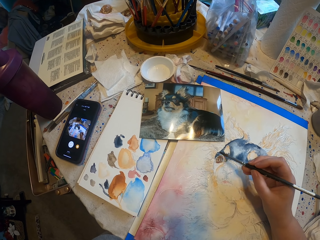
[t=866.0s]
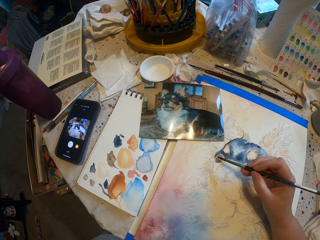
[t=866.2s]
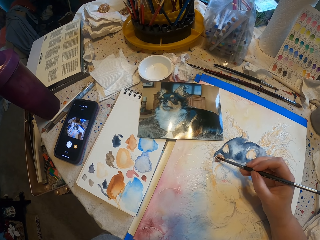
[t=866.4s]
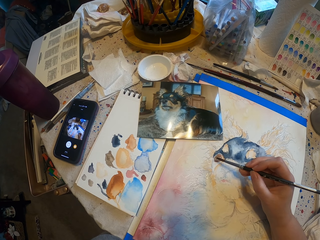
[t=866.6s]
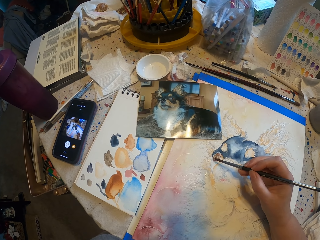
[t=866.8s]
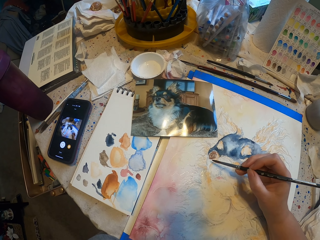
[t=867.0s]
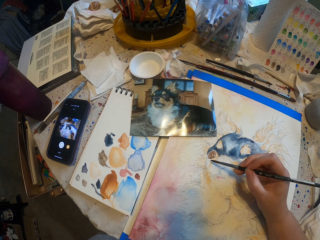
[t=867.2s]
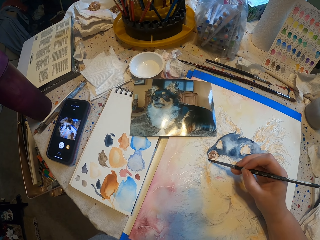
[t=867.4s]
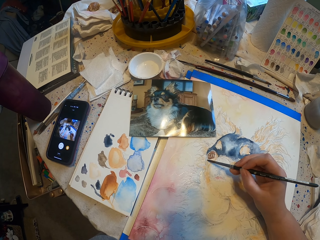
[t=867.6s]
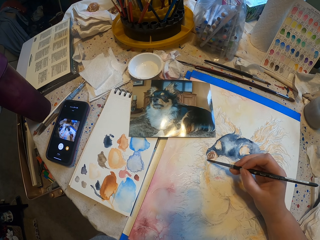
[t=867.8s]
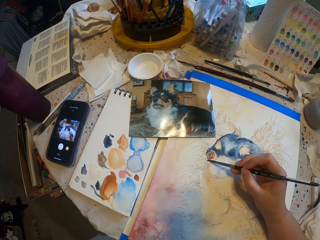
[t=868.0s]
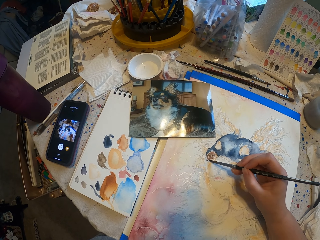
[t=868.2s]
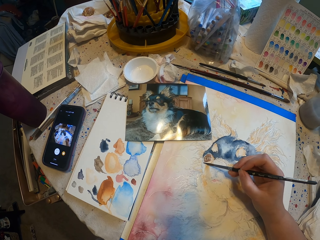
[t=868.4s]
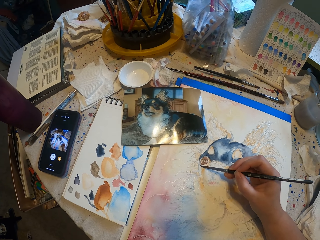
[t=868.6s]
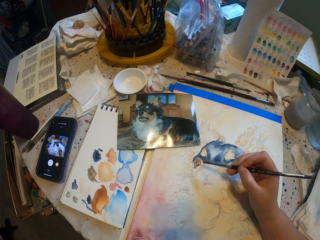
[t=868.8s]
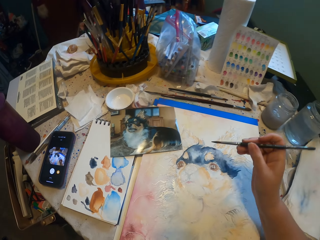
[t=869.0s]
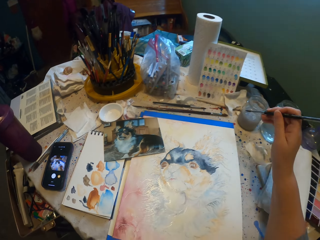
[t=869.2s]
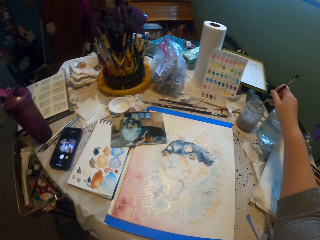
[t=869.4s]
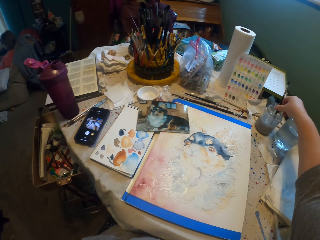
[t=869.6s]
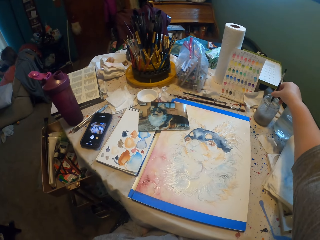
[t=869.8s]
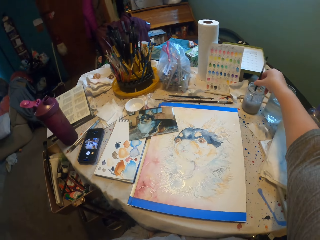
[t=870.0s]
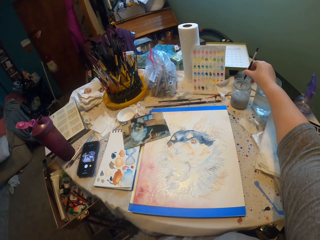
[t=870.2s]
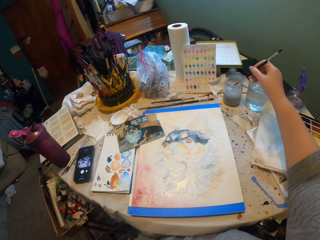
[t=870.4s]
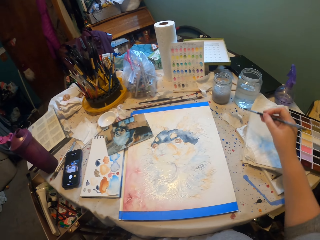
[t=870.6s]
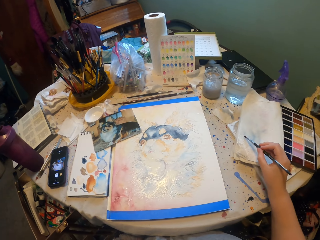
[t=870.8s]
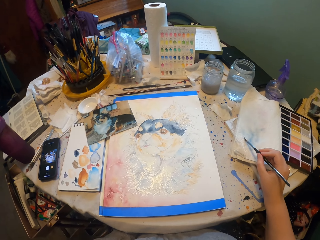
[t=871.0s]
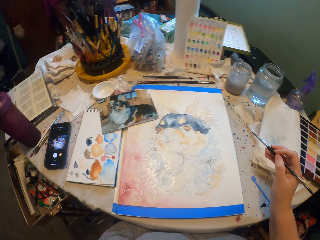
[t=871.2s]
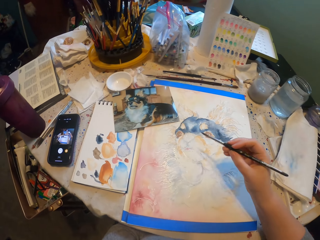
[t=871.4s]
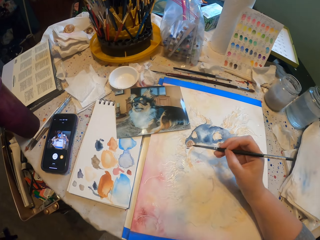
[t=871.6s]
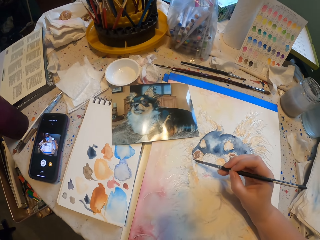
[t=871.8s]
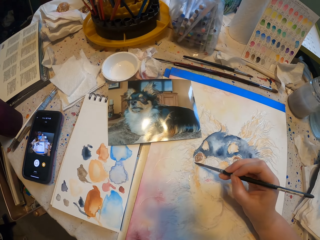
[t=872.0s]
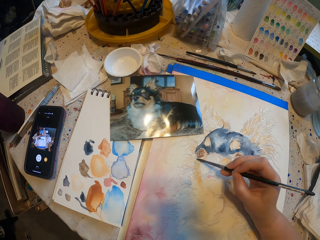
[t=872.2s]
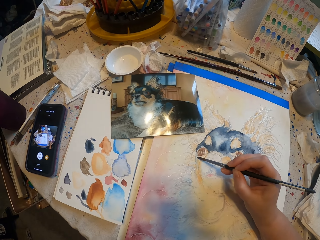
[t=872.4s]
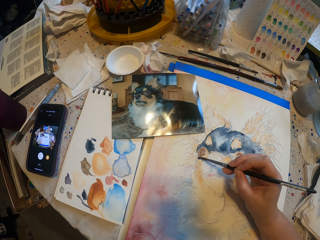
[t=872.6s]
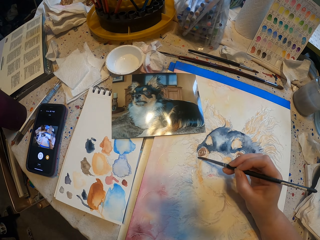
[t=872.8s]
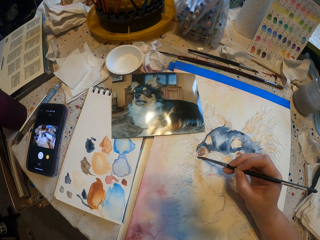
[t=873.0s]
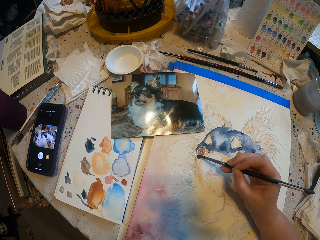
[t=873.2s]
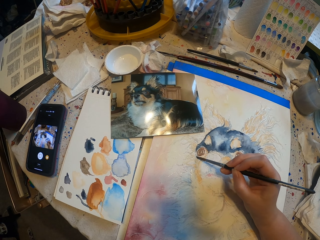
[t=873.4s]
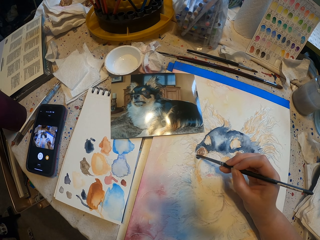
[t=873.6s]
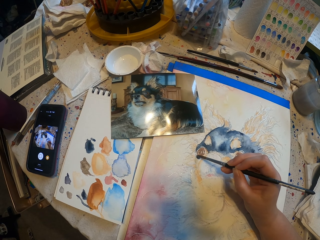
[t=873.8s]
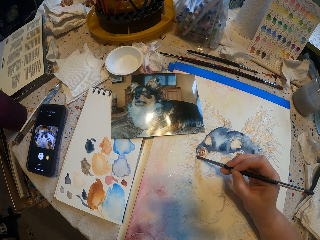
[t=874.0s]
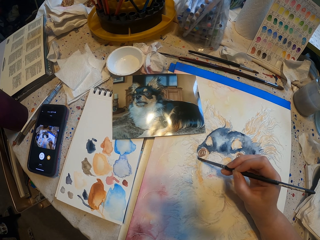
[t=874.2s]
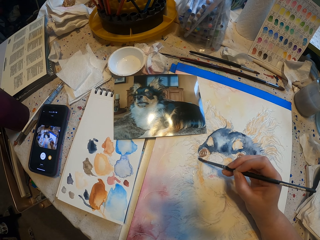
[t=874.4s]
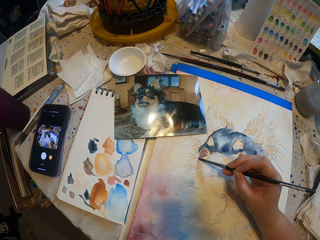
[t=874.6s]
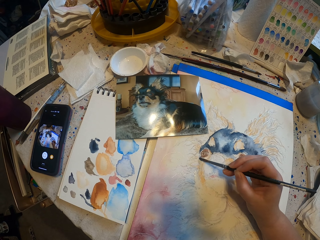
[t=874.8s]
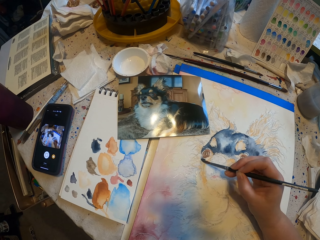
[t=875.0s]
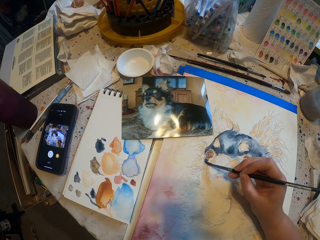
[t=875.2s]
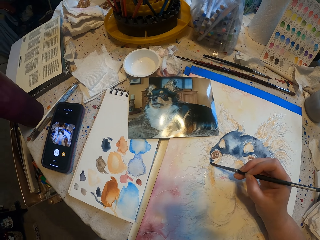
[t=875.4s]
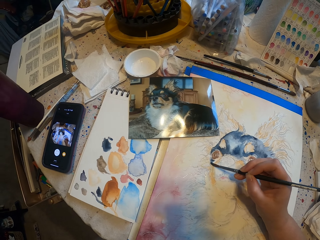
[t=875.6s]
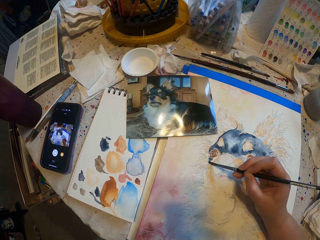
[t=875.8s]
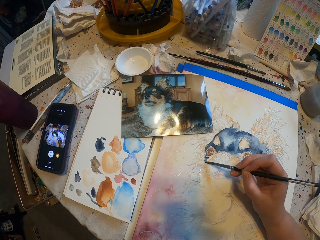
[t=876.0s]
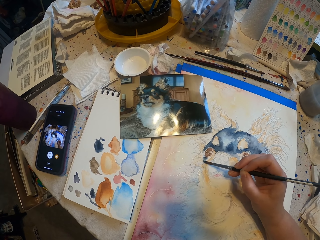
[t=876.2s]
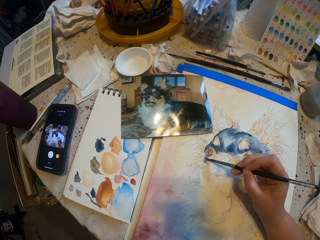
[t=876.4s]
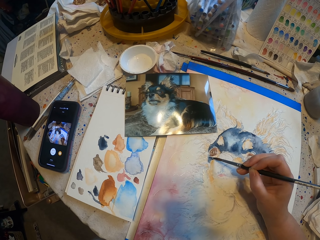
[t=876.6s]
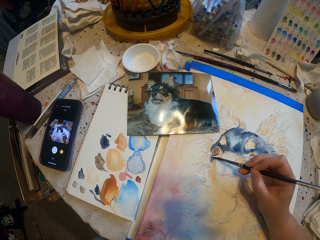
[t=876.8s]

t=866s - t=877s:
The camera wearer dips the painting brush in the water. They wipe the painting brush on the paper. They paint a picture on the paper.

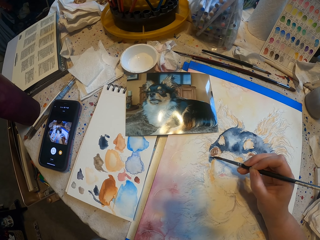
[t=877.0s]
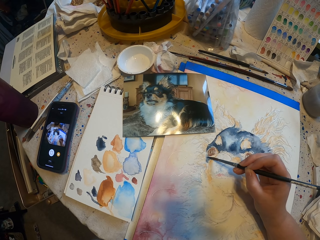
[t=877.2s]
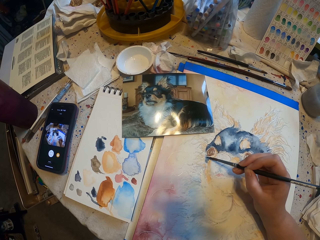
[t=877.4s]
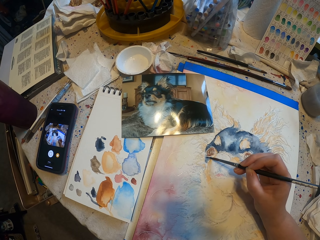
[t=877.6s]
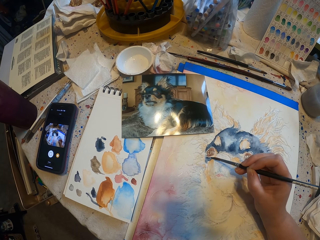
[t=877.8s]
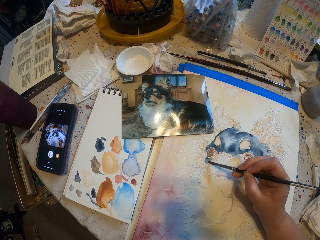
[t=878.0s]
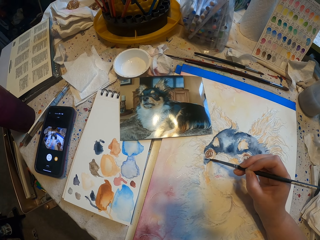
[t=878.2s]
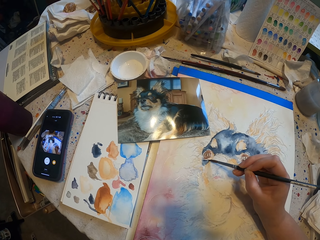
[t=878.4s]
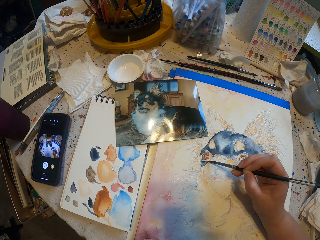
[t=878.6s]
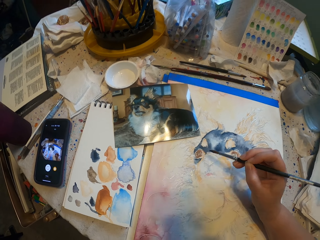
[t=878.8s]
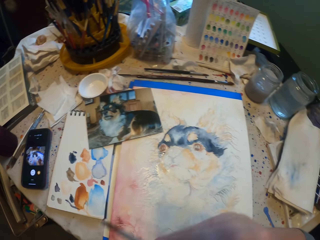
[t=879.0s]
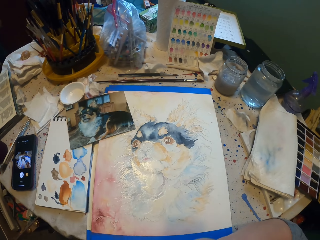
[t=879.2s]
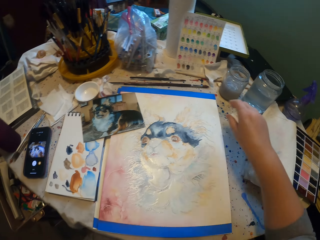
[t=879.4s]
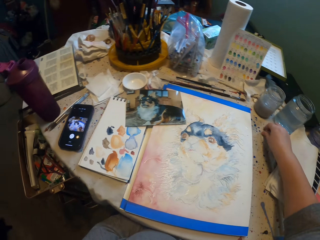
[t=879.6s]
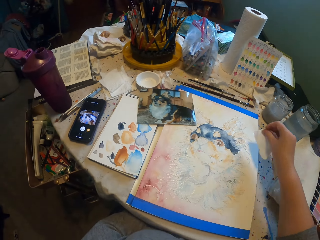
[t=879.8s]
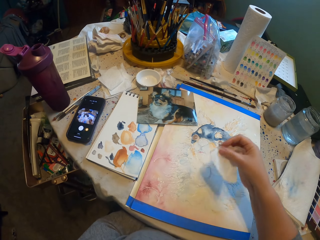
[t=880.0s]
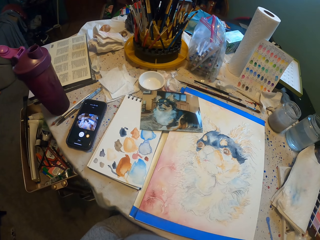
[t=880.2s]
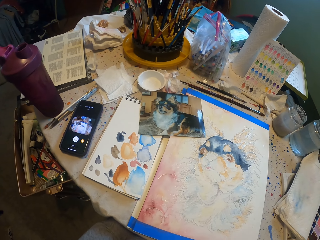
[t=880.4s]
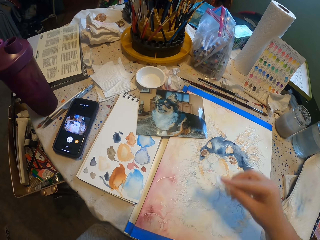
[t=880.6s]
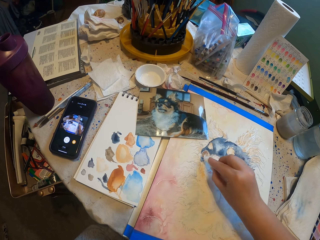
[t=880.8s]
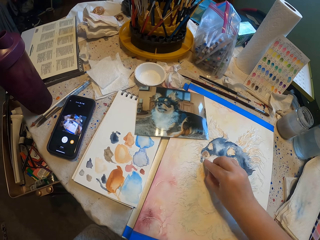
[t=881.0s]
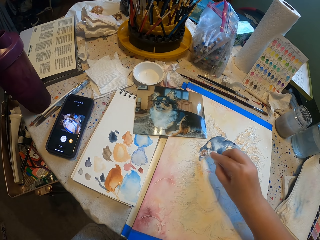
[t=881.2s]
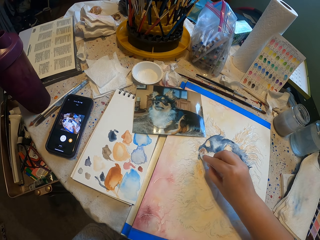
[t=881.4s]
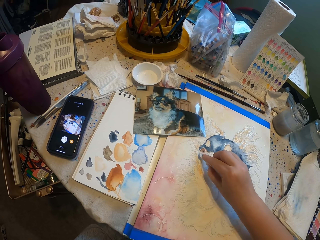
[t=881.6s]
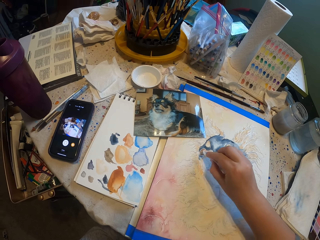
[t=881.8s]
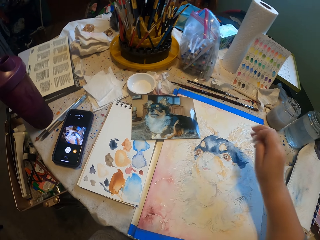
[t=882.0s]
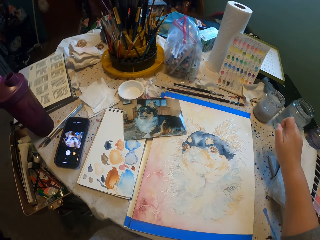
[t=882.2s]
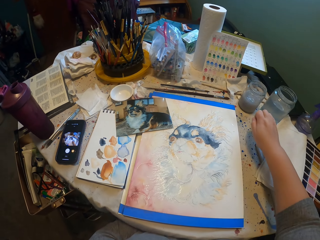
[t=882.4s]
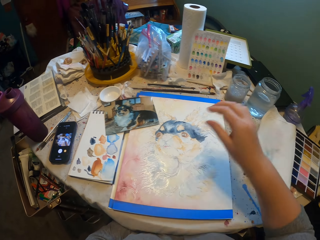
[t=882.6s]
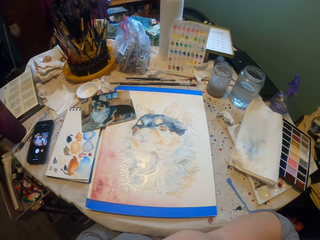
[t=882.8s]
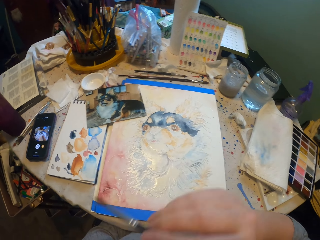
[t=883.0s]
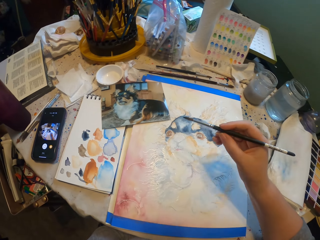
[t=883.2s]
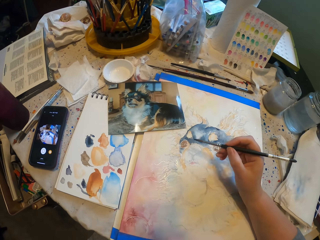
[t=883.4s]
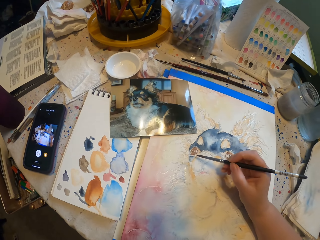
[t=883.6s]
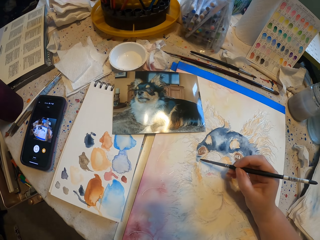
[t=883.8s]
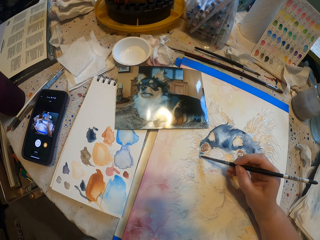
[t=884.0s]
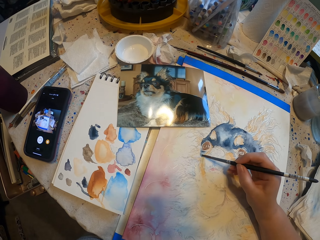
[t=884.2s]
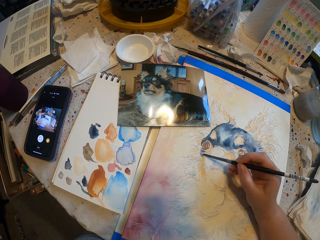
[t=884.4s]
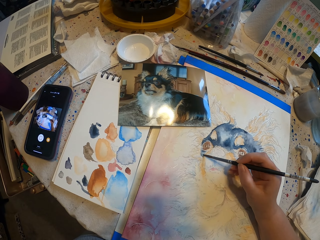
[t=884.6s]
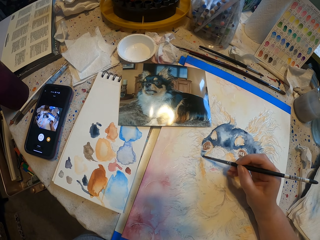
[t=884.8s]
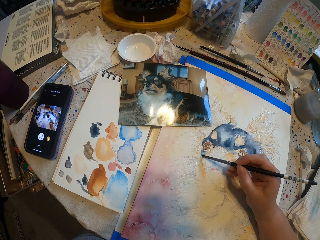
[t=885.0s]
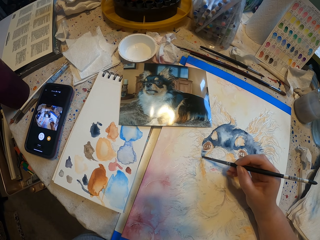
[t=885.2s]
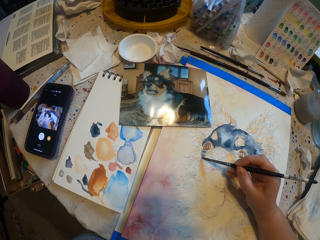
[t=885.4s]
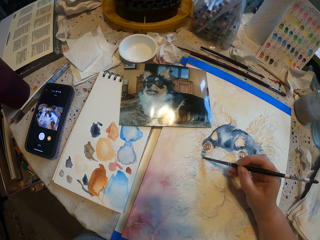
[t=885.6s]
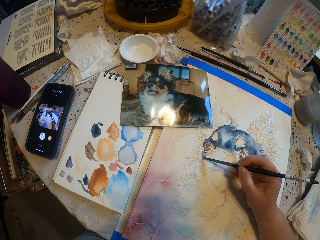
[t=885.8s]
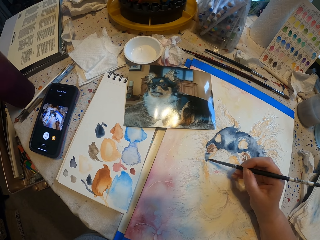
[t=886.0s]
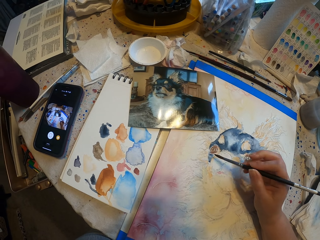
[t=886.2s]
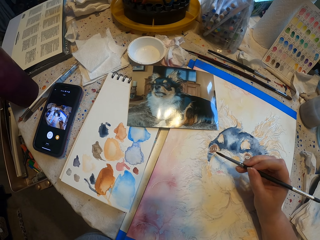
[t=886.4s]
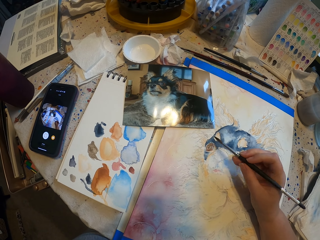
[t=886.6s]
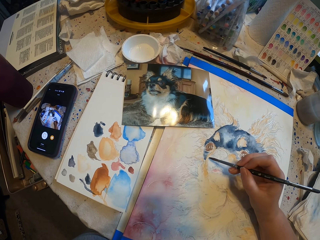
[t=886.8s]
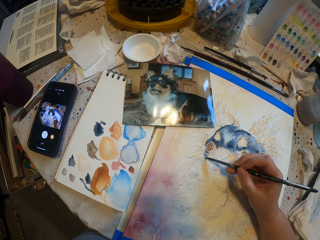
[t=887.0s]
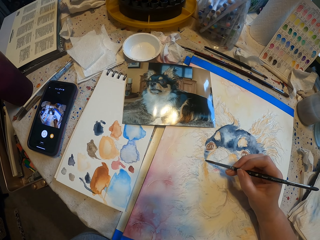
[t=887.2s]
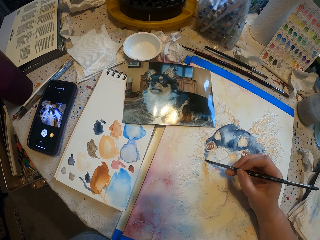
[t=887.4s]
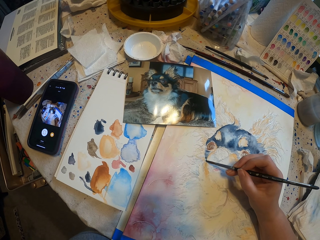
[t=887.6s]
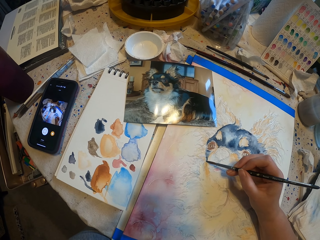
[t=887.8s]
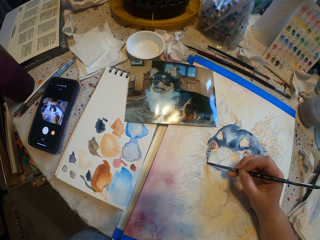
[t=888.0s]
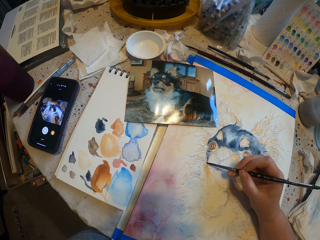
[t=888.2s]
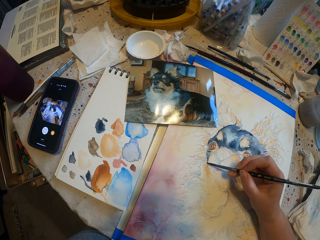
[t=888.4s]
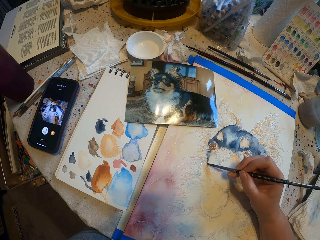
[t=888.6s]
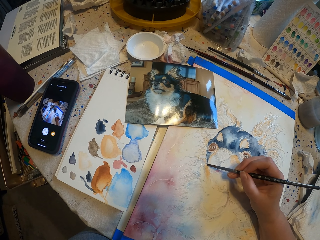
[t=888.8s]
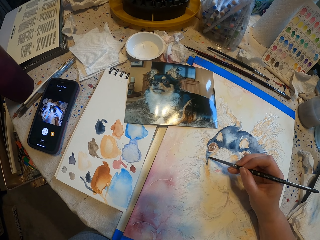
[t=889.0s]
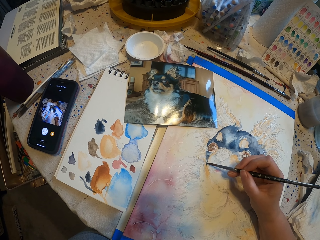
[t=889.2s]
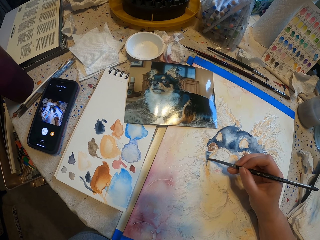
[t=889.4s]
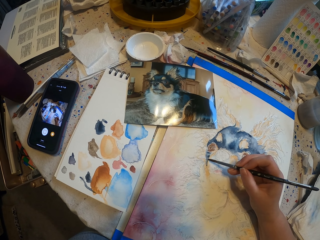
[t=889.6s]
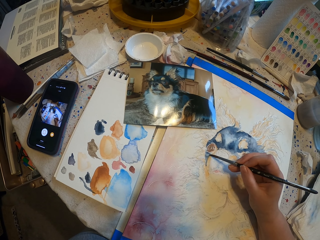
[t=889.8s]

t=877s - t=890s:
The camera wearer picks up a tissue from the table. They wipe the paint with the tissue. They put the tissue on the table. They take the painting brush. They paint a picture on the paper.
